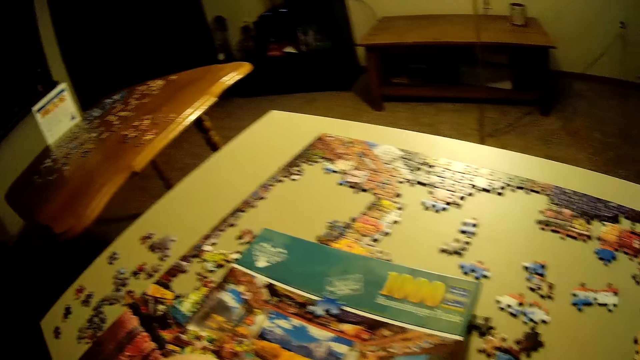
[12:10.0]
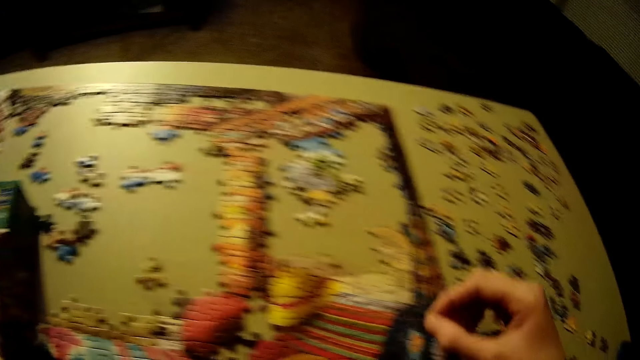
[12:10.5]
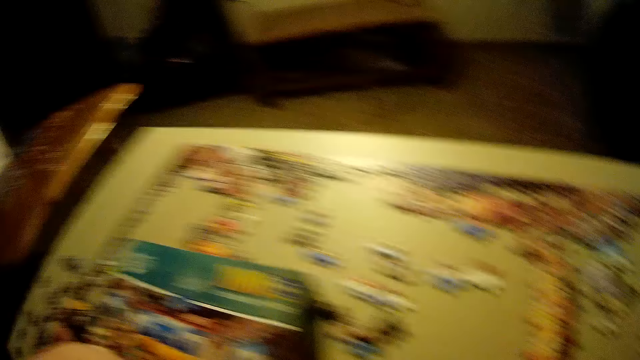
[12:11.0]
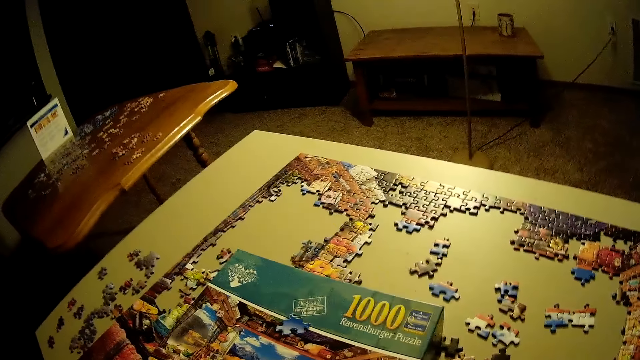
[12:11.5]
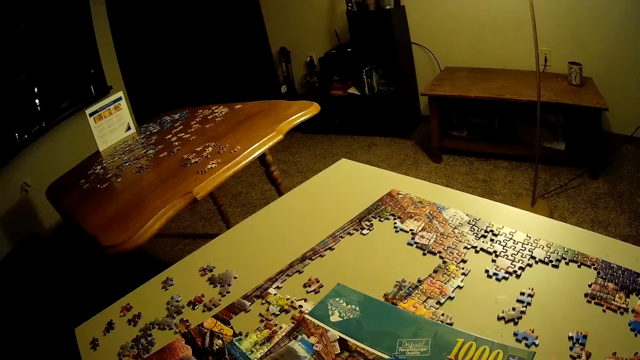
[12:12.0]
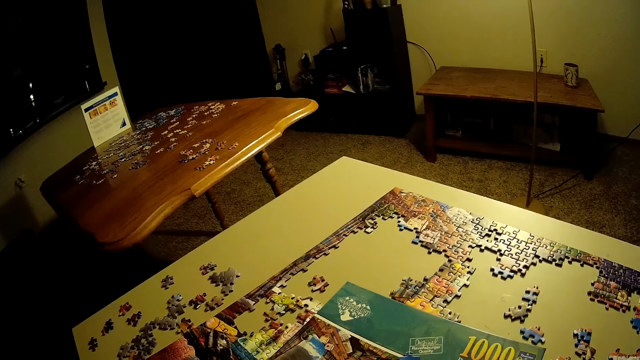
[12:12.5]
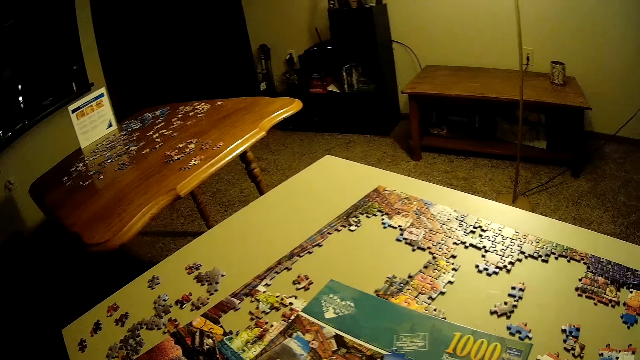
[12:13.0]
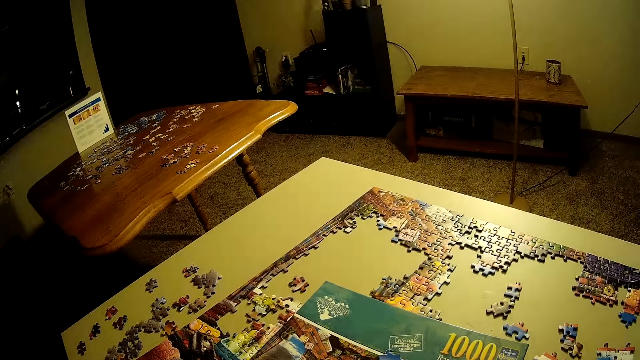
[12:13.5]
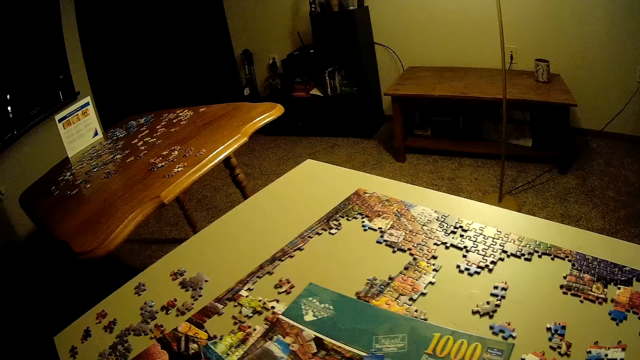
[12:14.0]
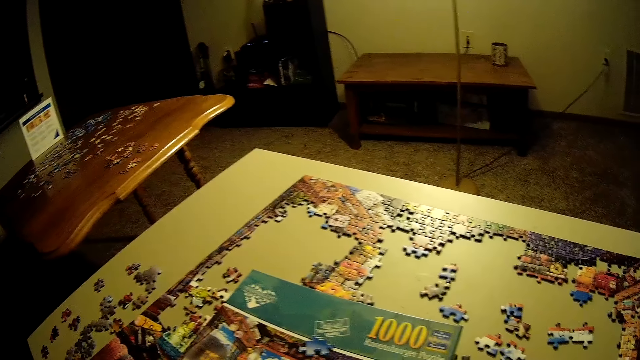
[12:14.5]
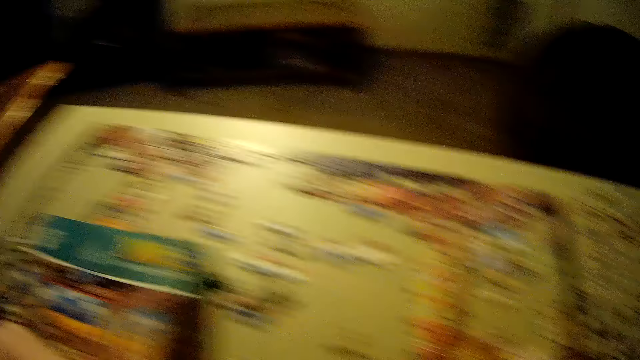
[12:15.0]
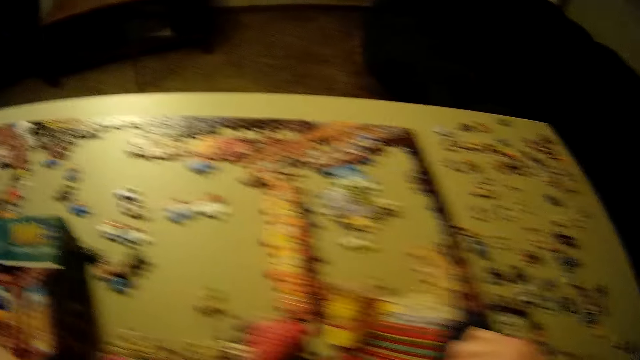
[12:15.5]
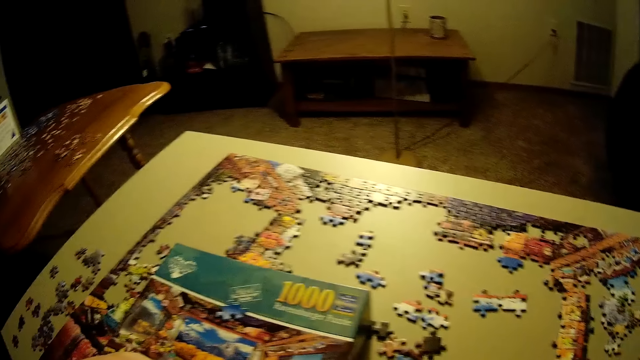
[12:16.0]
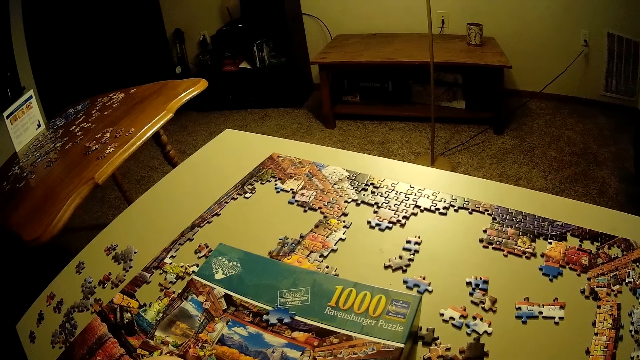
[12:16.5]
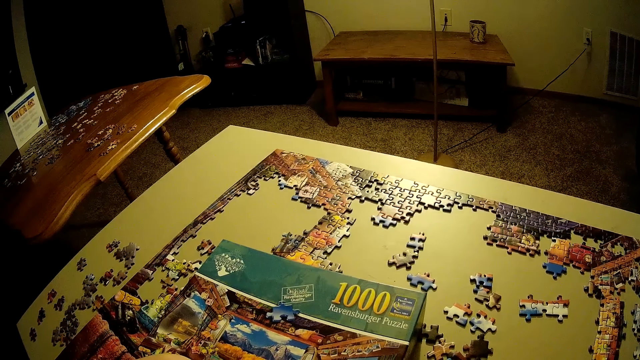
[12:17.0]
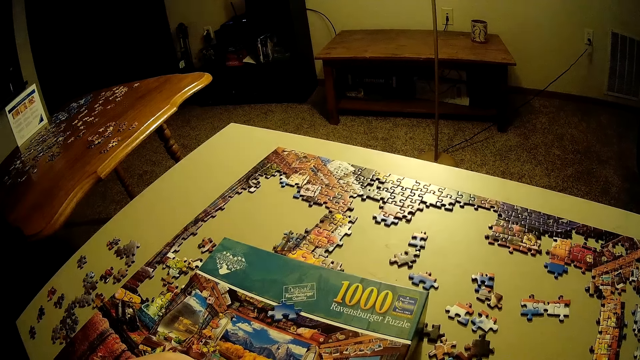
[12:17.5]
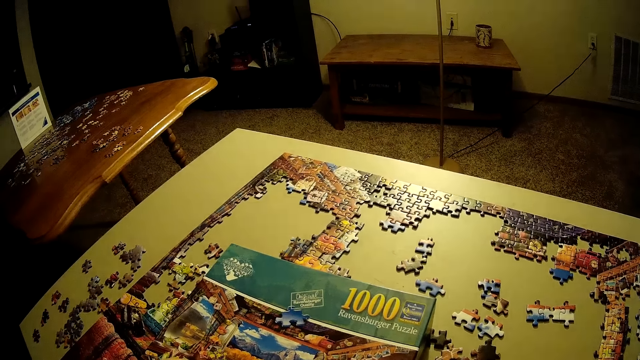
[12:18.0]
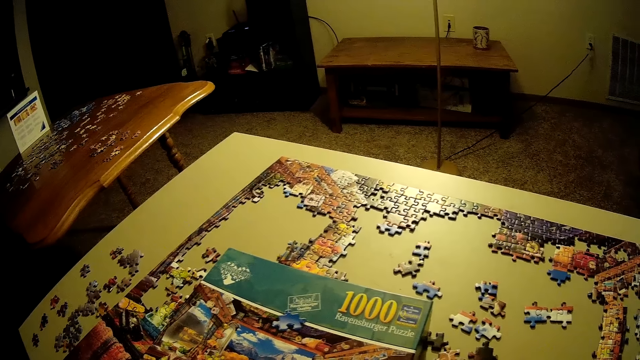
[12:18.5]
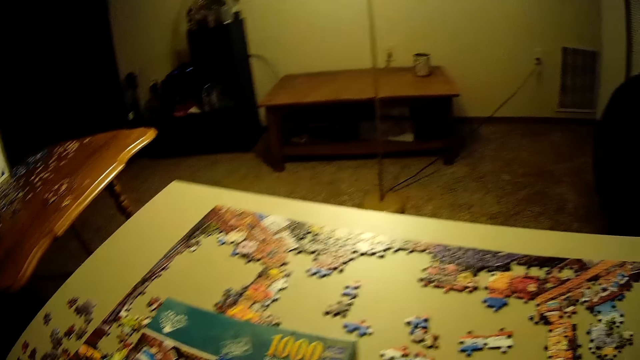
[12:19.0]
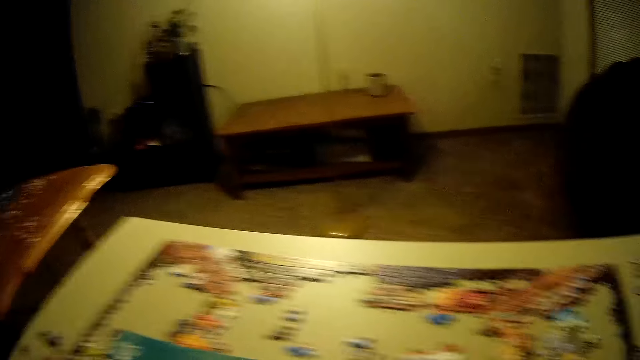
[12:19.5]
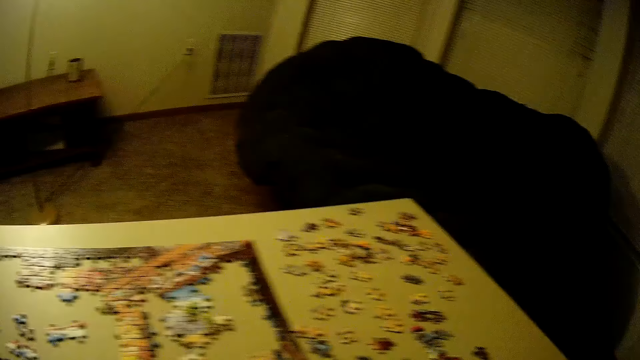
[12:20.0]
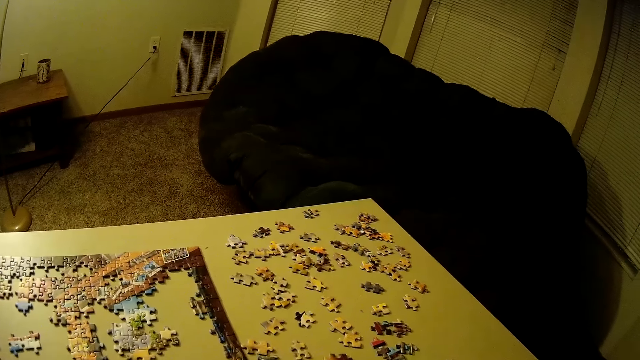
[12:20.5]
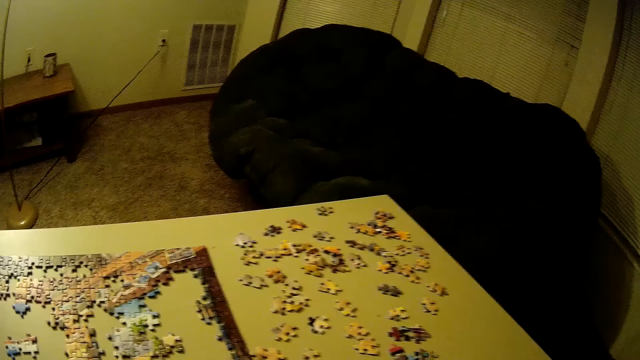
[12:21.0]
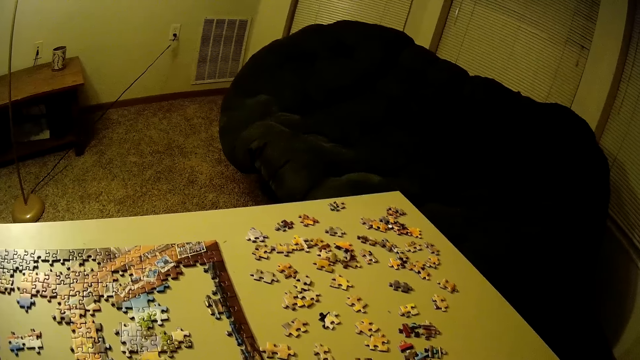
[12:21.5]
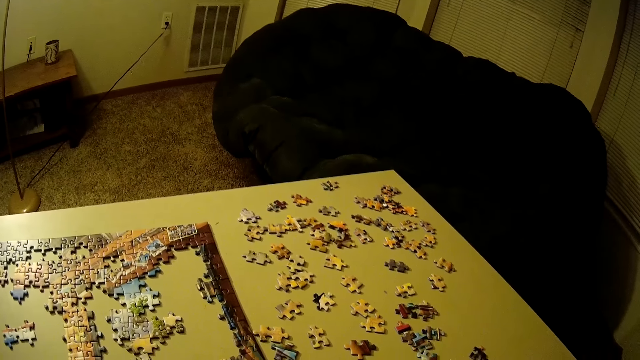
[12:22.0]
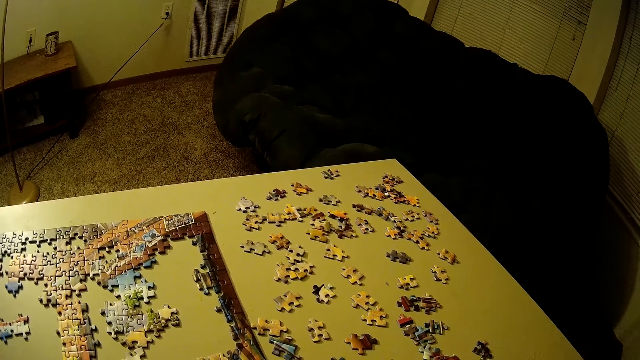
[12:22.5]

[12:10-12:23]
The camera wearer looks on the other side of the jigsaw puzzle. They hold the puzzle piece. They look on the other side of the jigsaw puzzle. They look at the jigsaw puzzle. They look on the other side of the jigsaw puzzle. They look at the puzzle pieces.

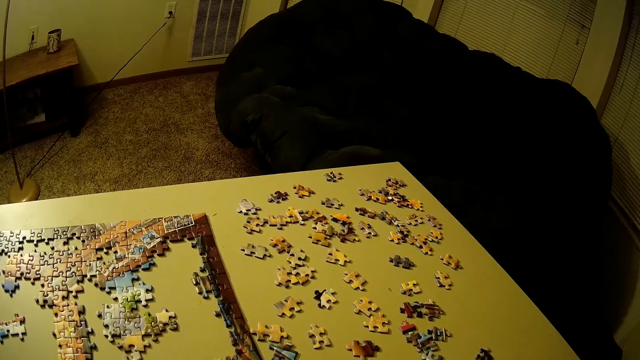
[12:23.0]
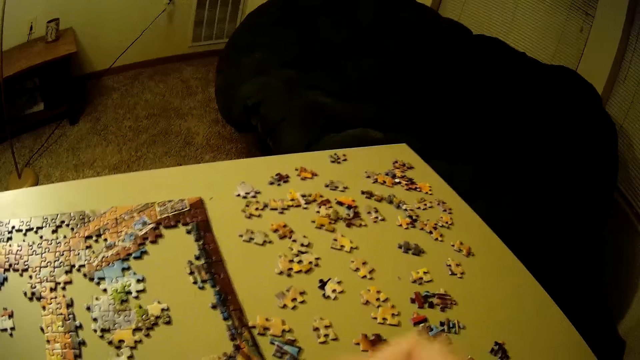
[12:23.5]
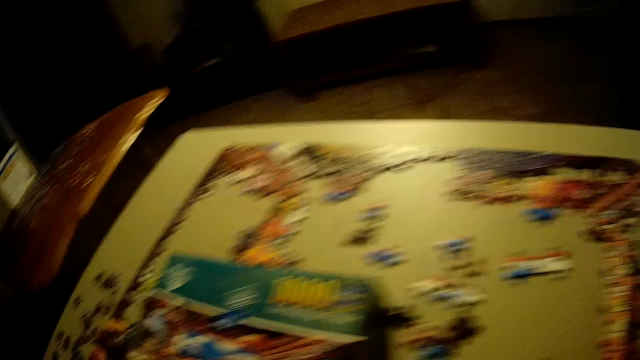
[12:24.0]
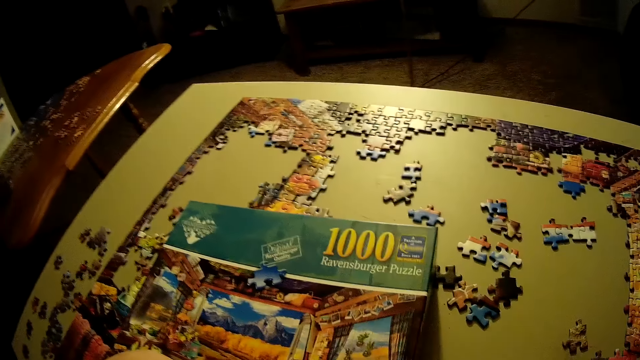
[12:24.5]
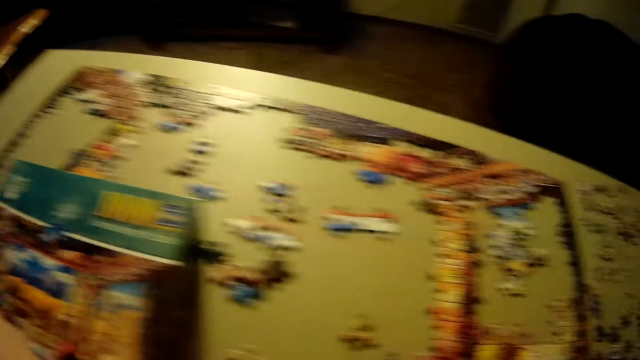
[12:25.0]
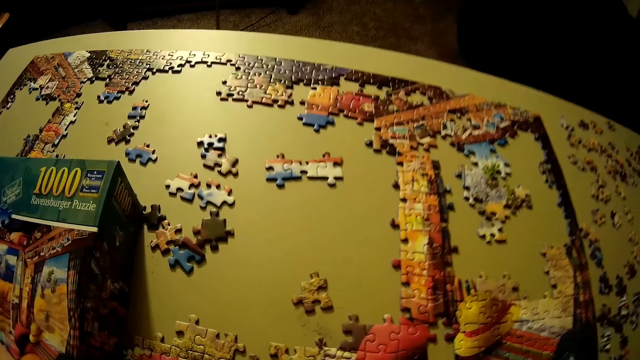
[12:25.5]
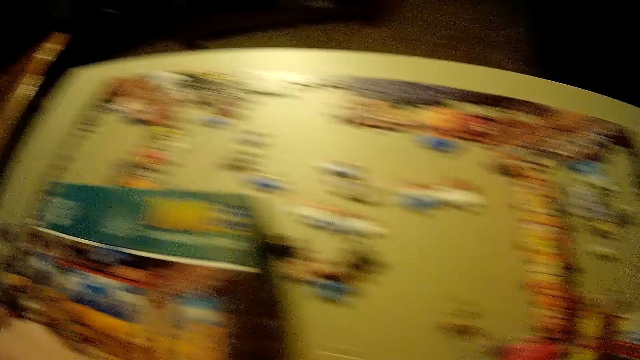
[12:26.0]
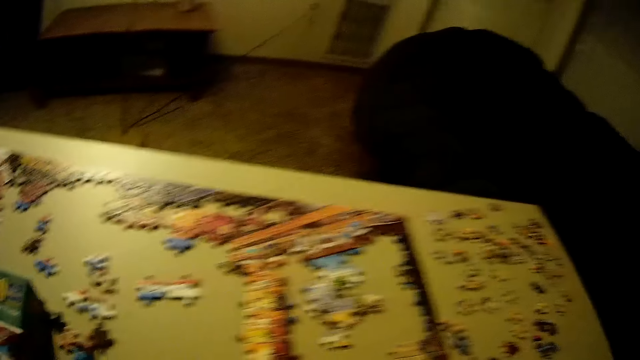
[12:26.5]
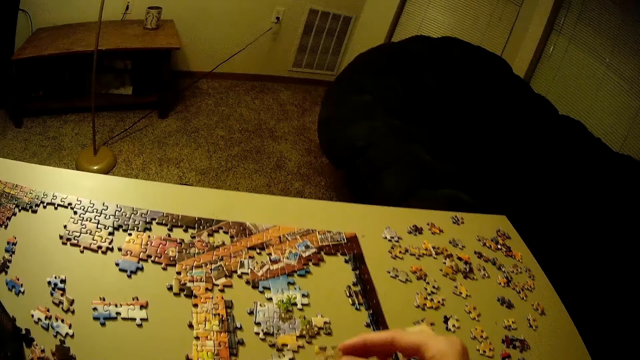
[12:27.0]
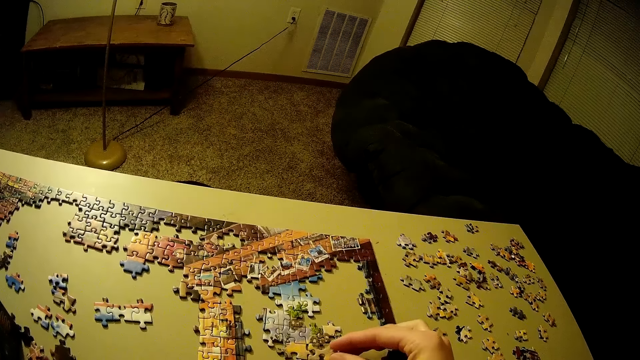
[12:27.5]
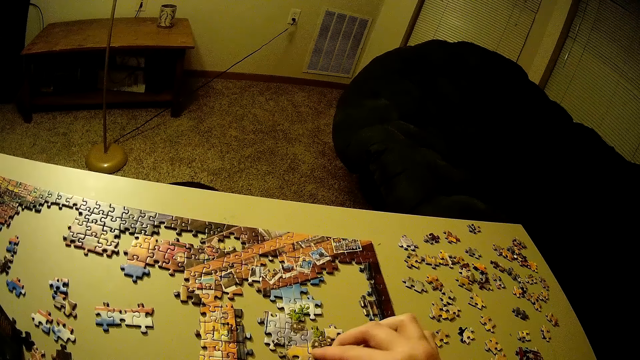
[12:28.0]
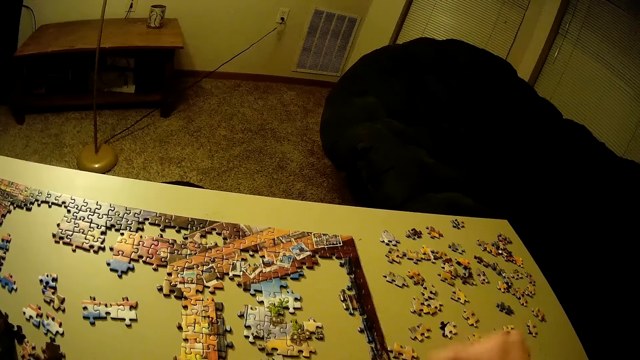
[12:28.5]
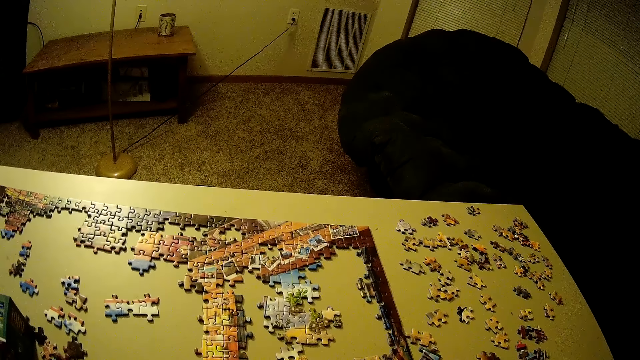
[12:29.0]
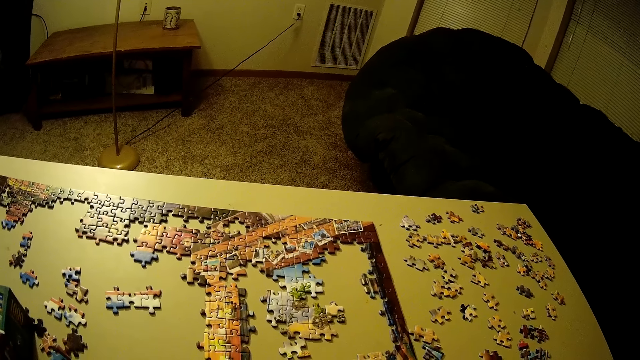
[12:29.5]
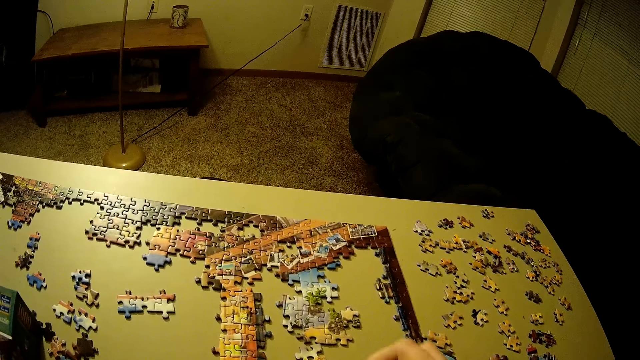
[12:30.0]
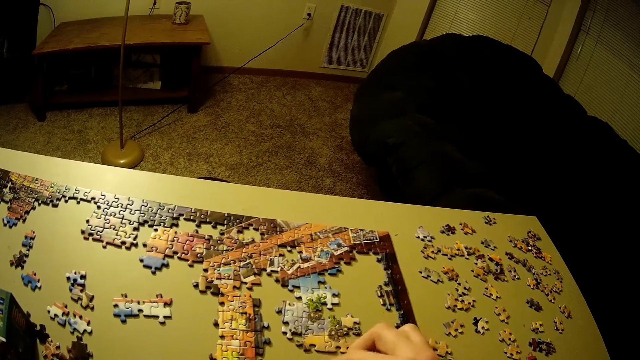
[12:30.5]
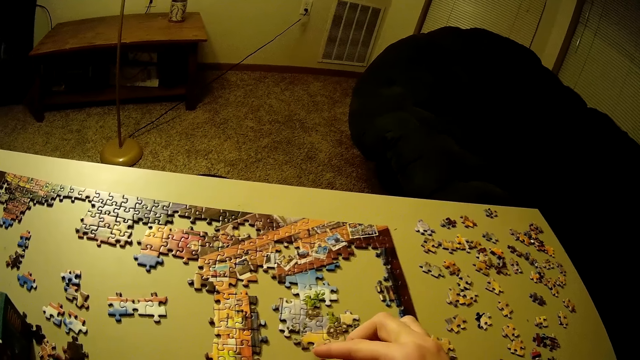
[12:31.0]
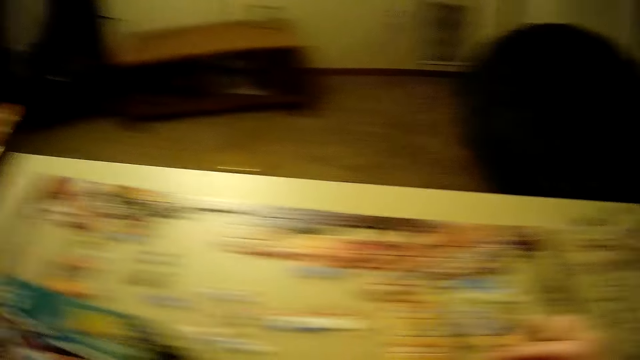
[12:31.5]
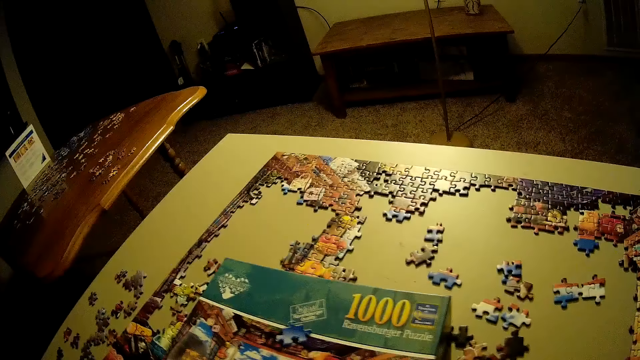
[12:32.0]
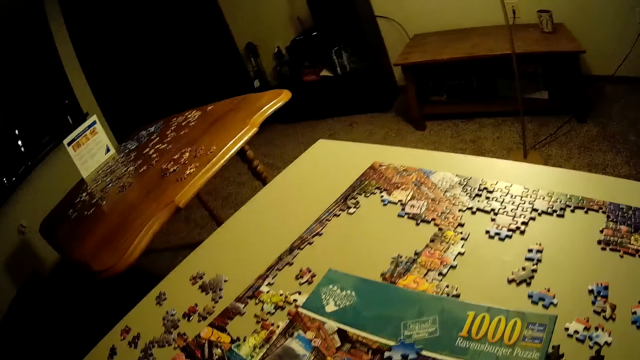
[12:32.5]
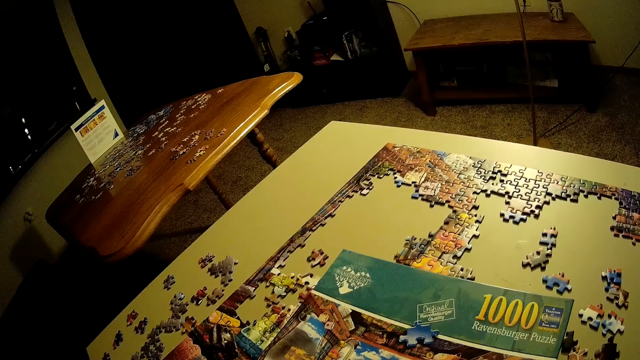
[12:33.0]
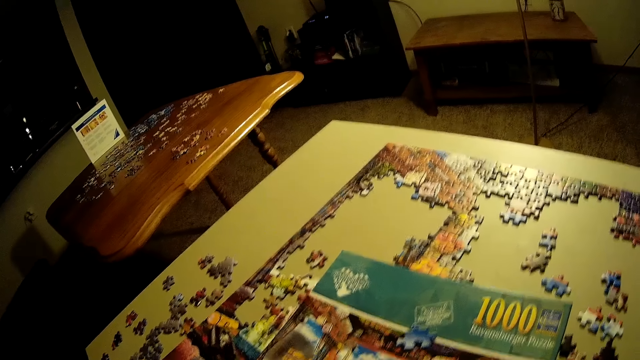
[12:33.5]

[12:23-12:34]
The camera wearer lifts his hand. He looks at the jigsaw puzzle box. He looks at the jigsaw puzzle. He looks at the jigsaw puzzle box. He looks at the jigsaw puzzle. He fits the puzzle piece on the jigsaw puzzle. He looks at the jigsaw puzzle. He fits the puzzle piece on the jigsaw puzzle. He looks at the jigsaw puzzle box.
